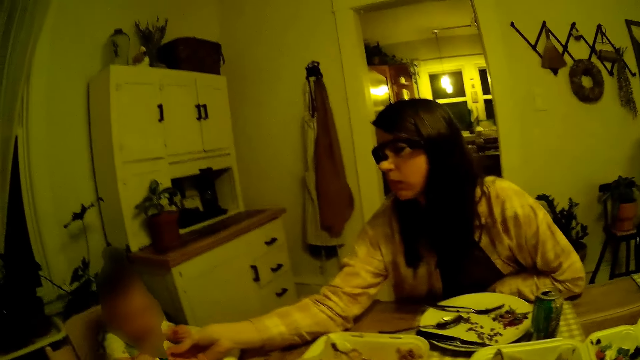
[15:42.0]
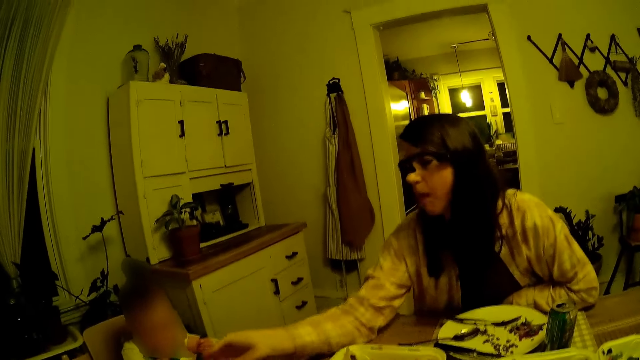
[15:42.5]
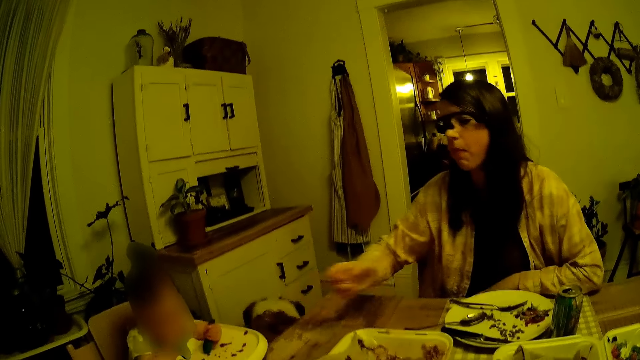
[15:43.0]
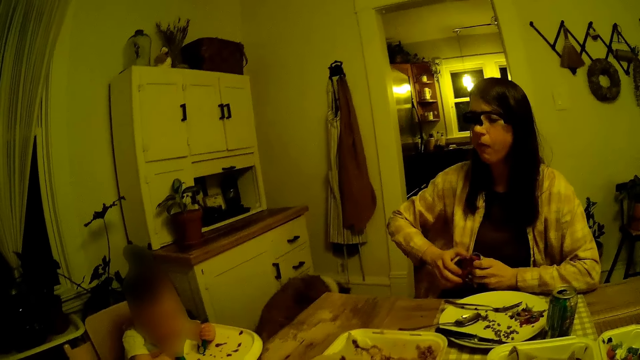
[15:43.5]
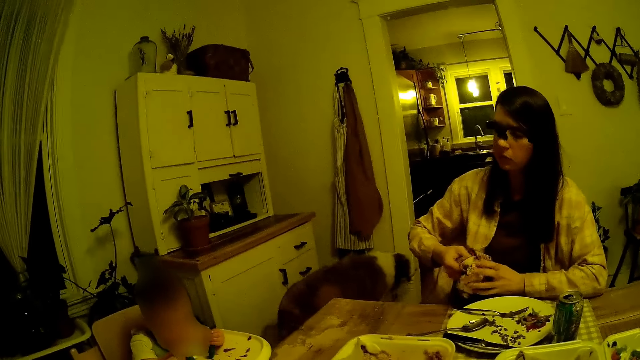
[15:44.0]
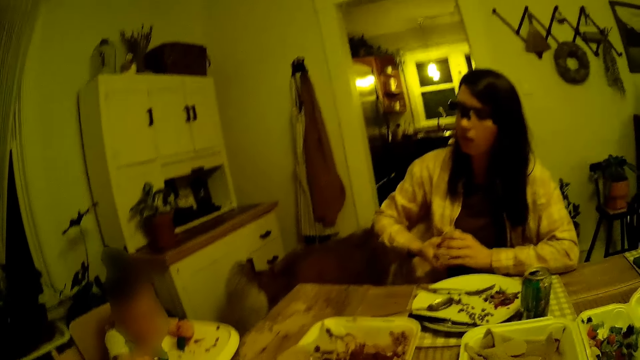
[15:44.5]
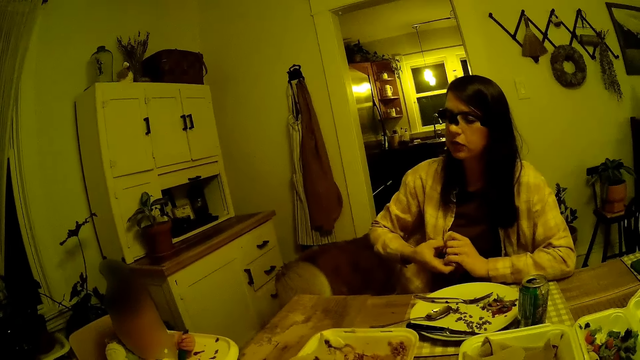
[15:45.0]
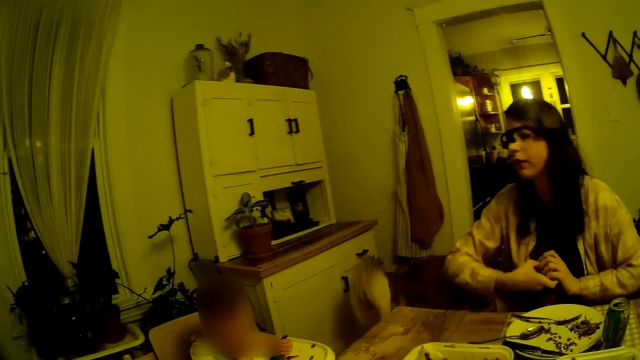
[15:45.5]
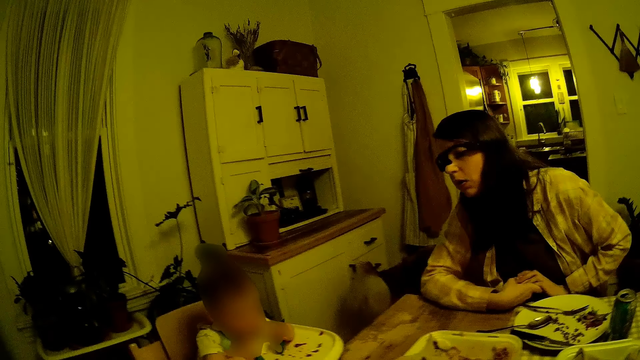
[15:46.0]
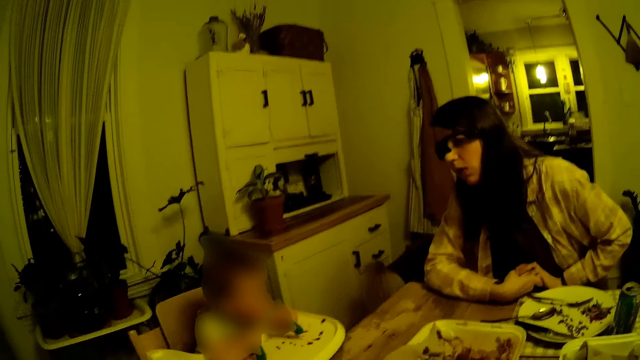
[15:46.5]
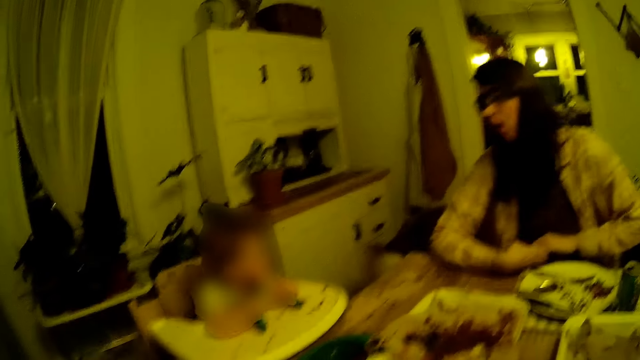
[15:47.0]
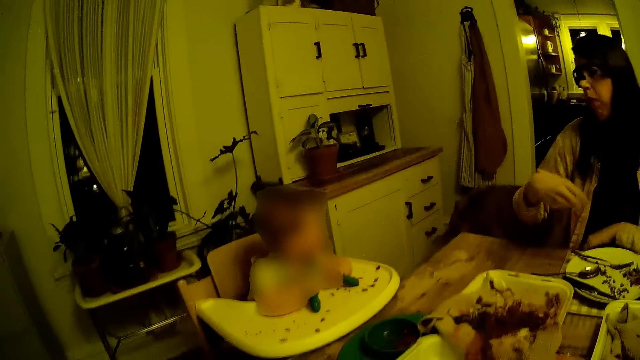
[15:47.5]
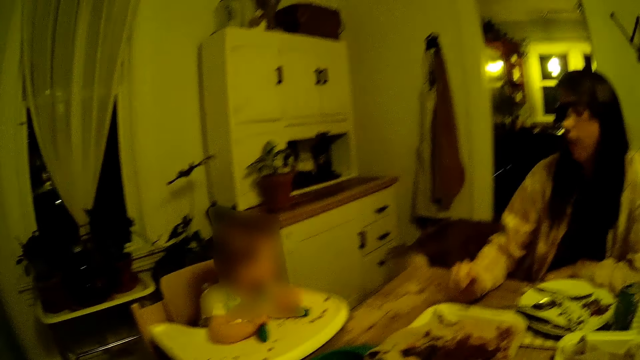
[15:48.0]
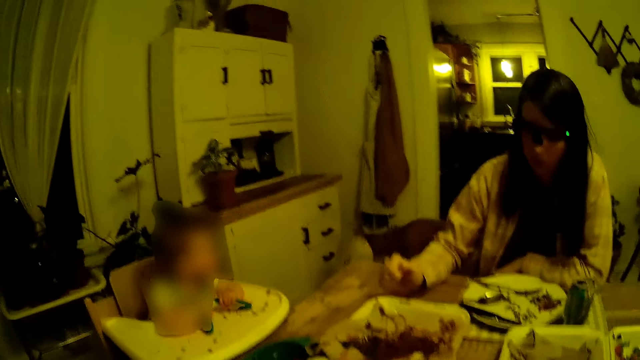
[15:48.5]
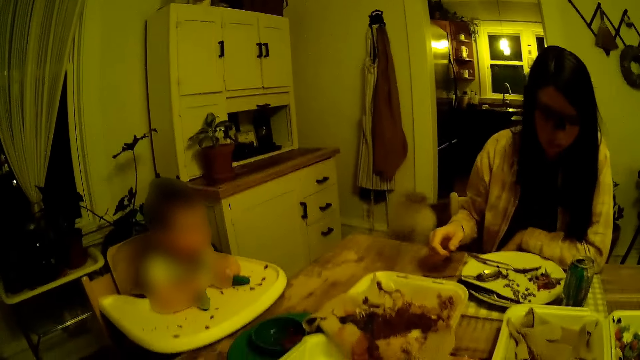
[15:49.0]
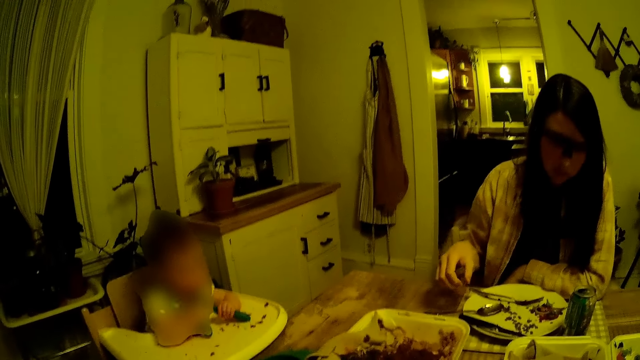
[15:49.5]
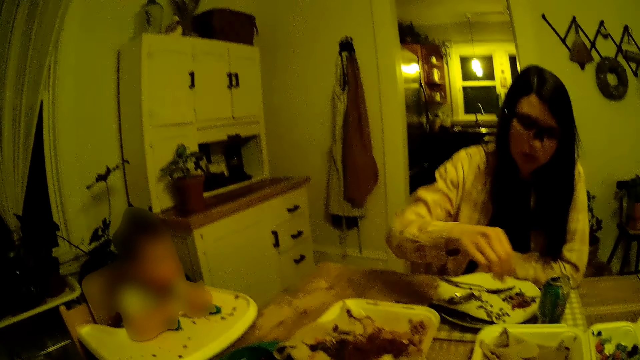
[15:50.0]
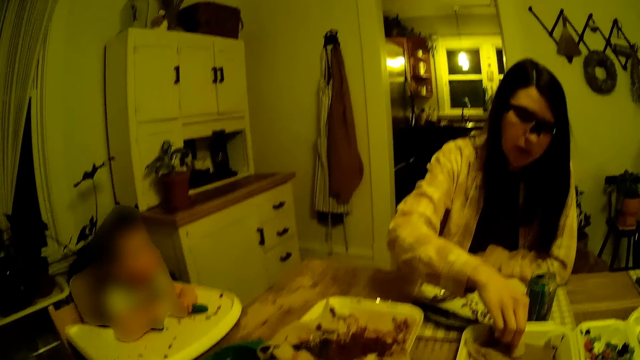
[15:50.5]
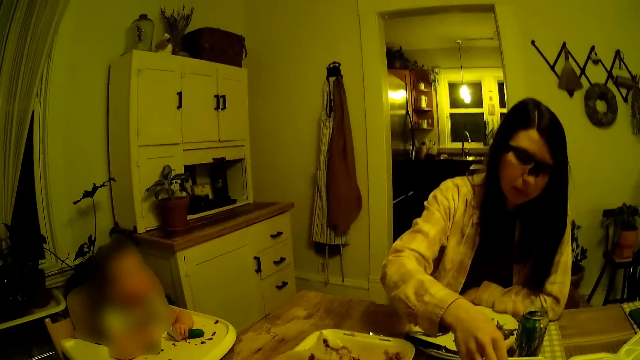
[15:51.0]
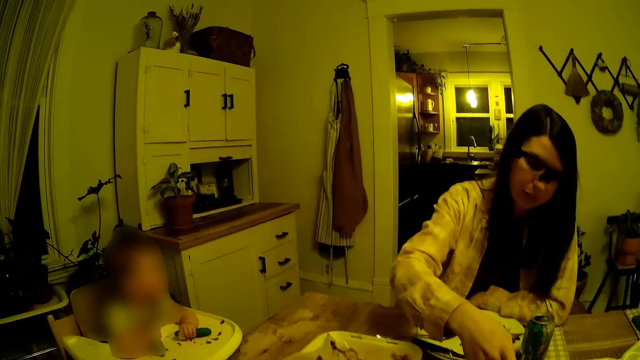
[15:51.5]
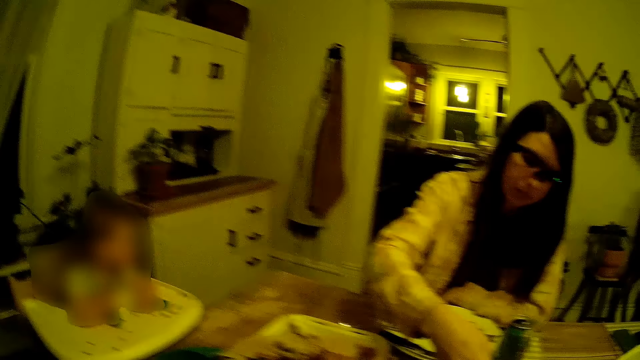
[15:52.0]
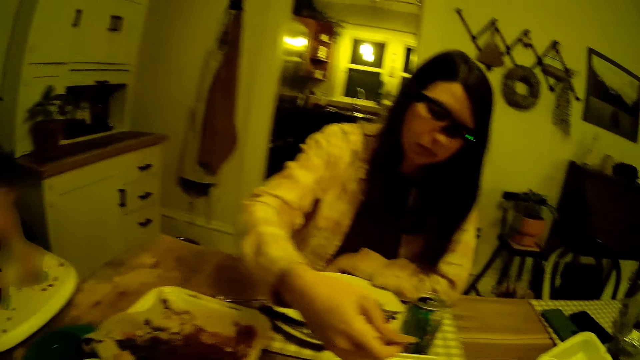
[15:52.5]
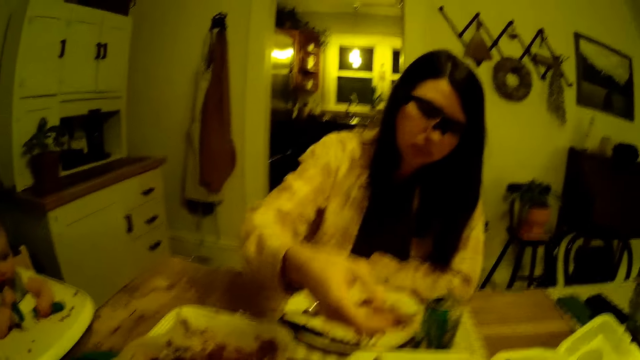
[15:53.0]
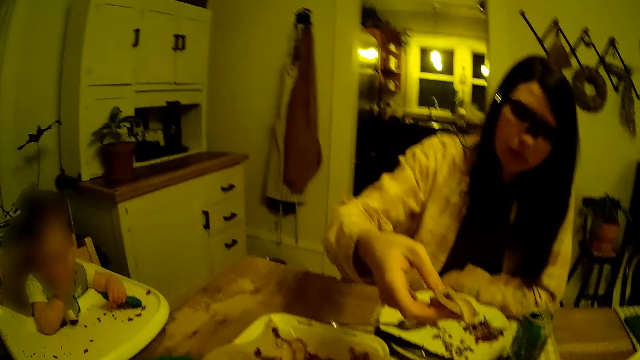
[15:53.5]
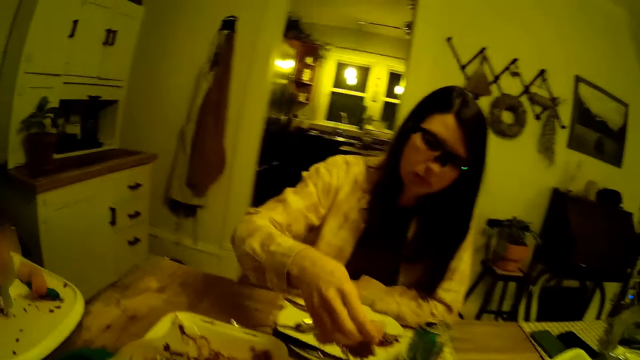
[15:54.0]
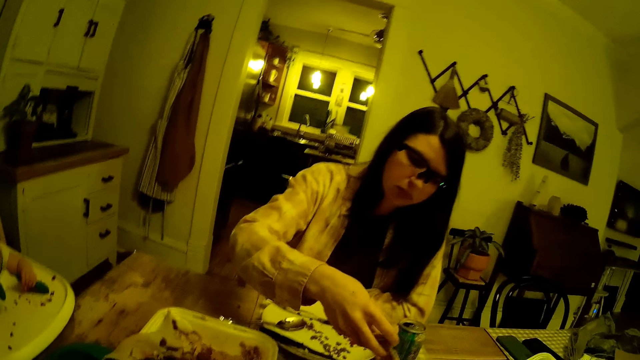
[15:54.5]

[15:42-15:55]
The woman cleans her hands with the napkin in her hands. The woman takes some pancakes from the disposable plate on the table with her right hand.

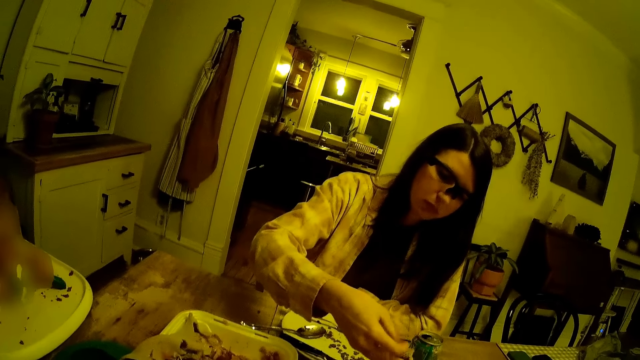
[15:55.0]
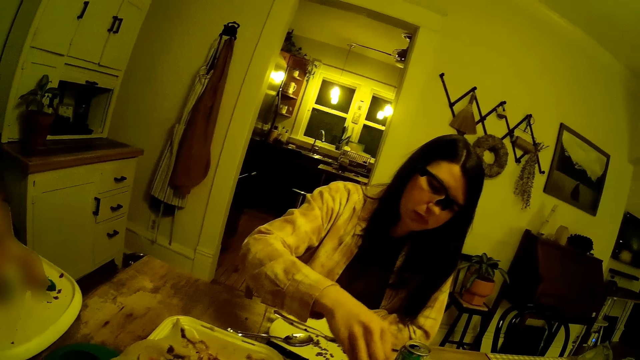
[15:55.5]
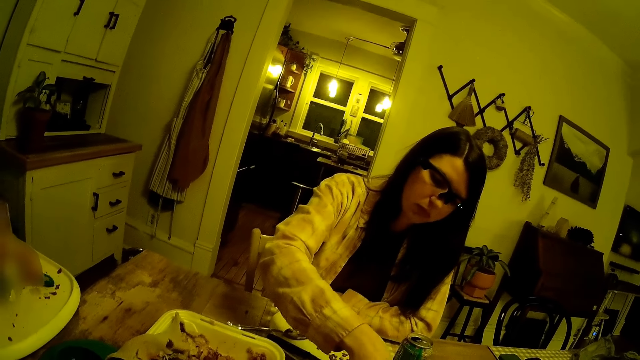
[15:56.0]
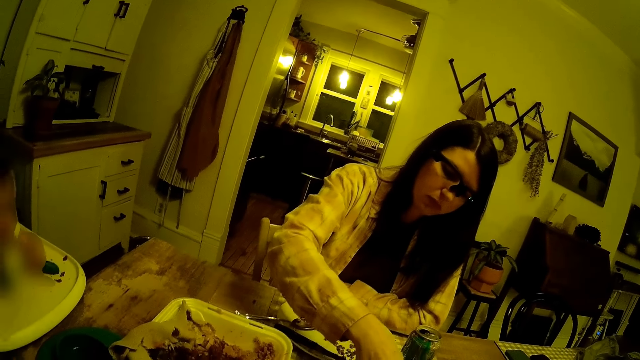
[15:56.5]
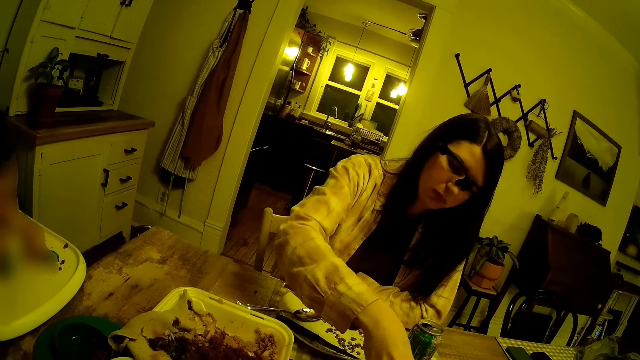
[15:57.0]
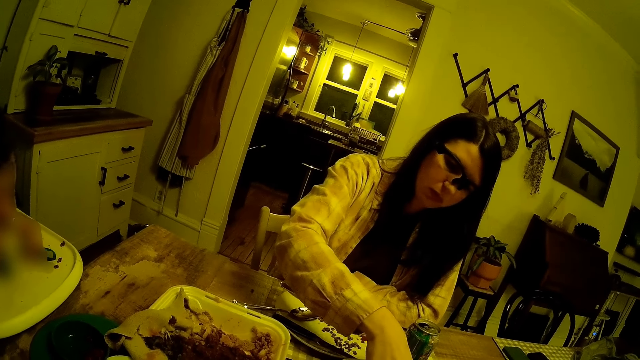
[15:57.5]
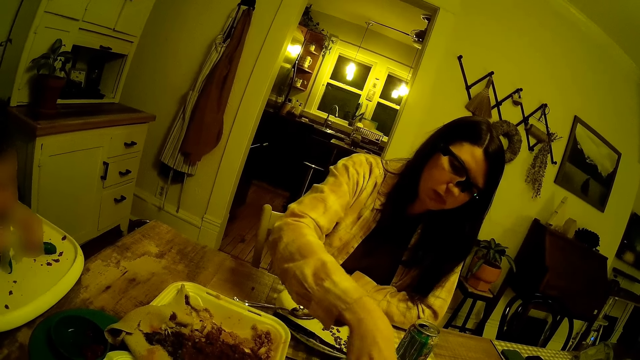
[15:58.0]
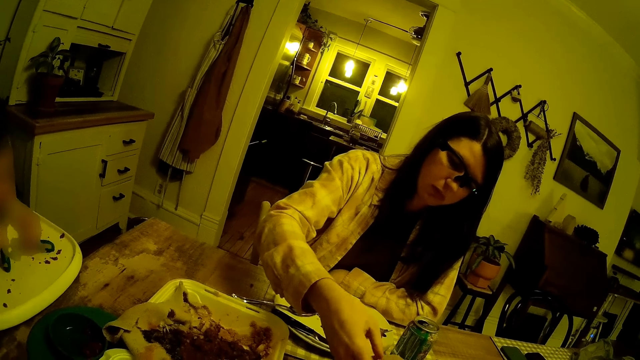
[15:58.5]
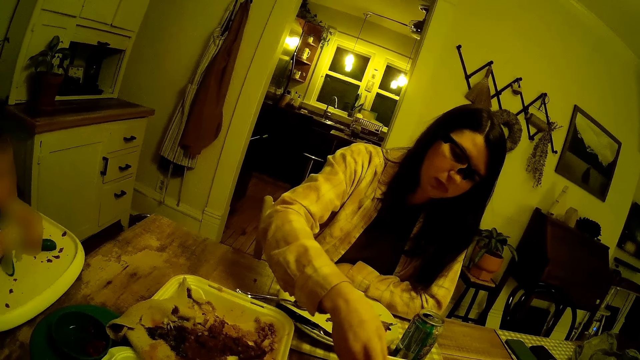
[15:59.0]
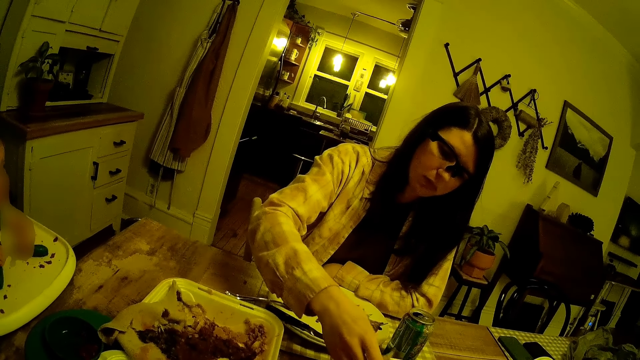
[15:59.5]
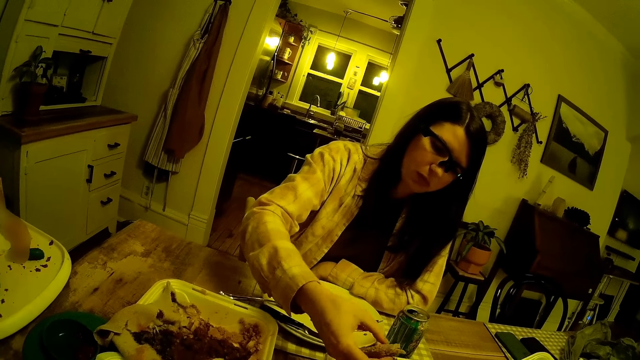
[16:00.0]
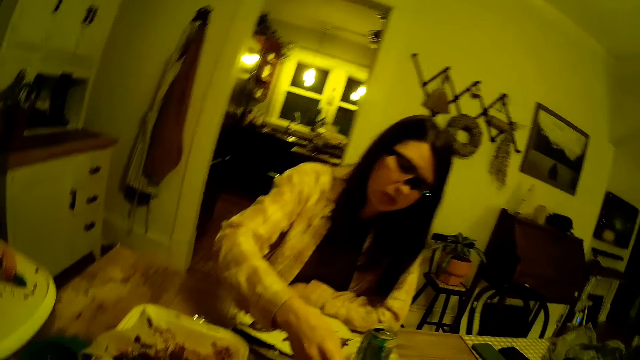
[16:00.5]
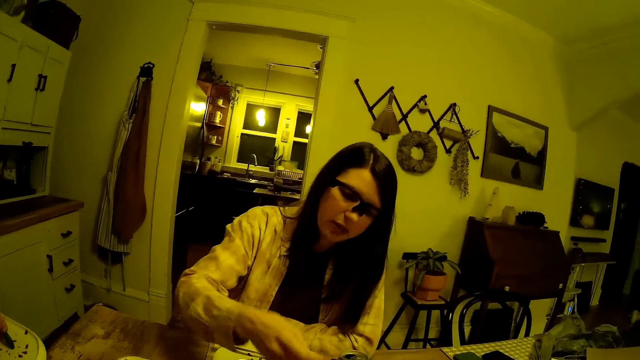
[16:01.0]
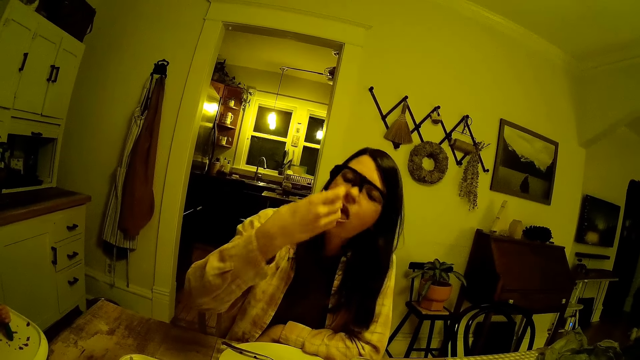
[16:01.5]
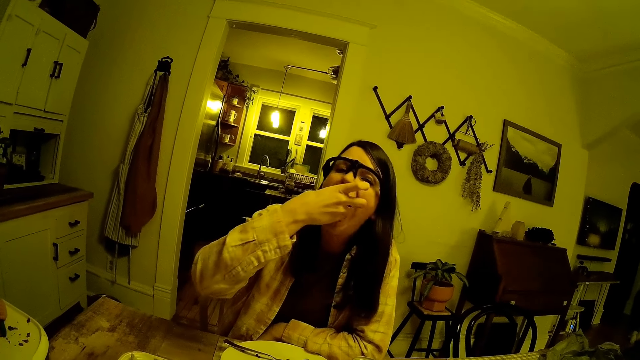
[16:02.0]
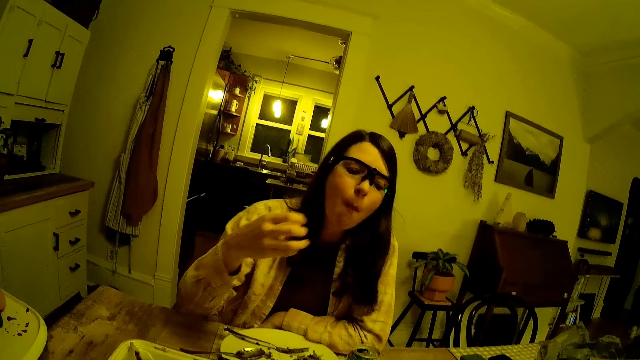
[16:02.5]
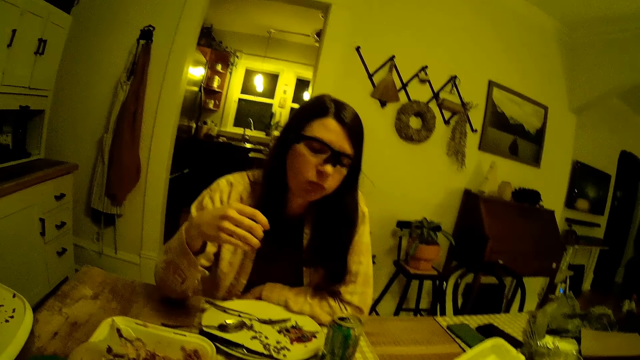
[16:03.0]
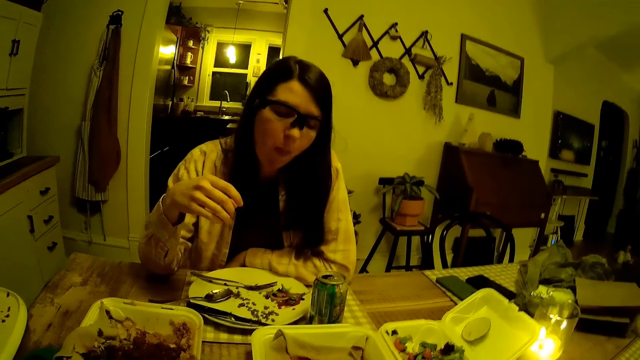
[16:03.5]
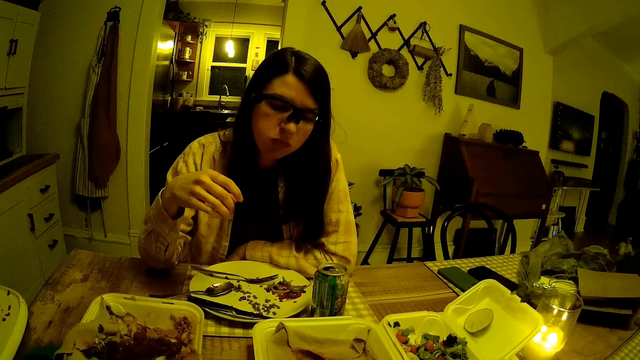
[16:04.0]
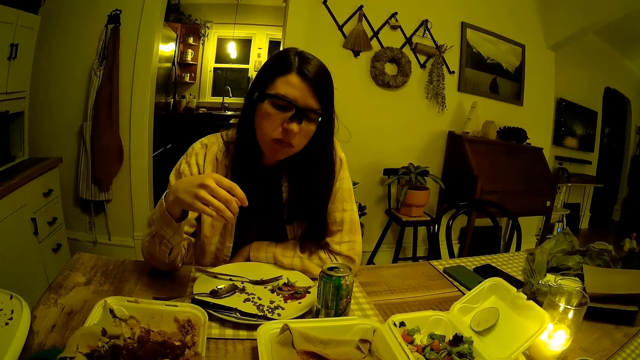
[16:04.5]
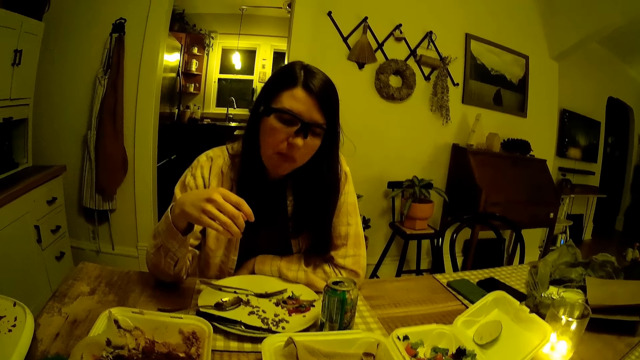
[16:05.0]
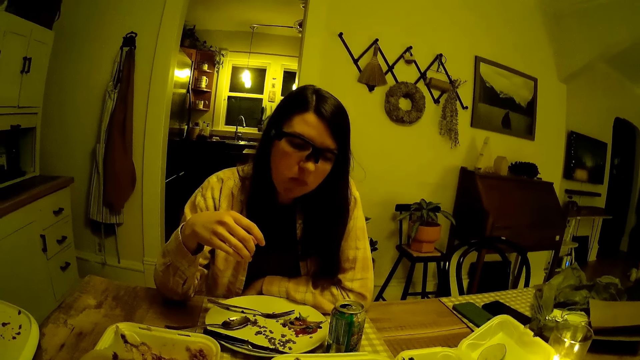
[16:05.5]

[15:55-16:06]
The camera wearer converses with the woman. The woman puts the pancake in her mouth with her right hand.
